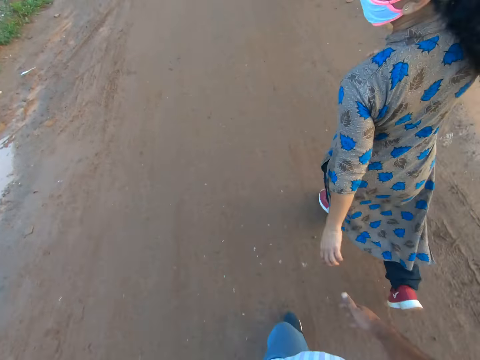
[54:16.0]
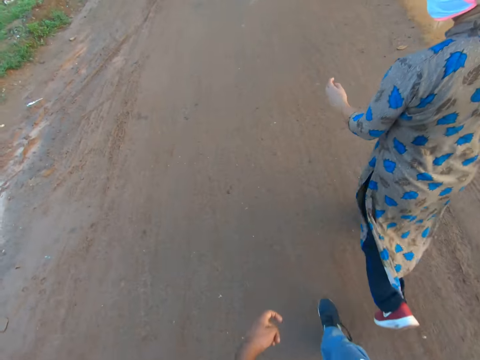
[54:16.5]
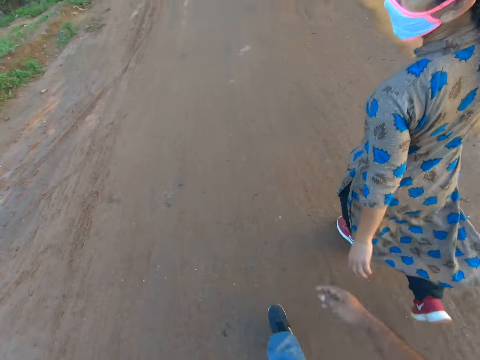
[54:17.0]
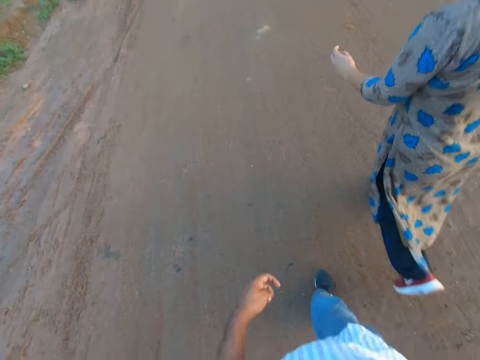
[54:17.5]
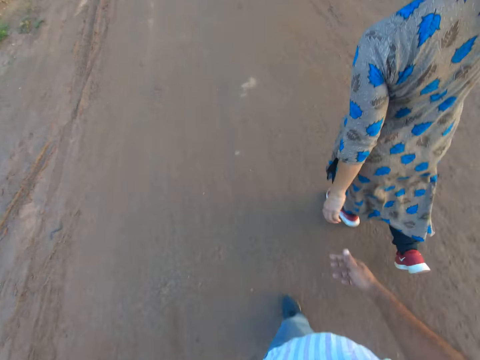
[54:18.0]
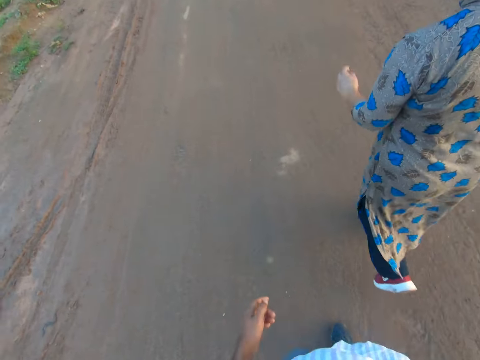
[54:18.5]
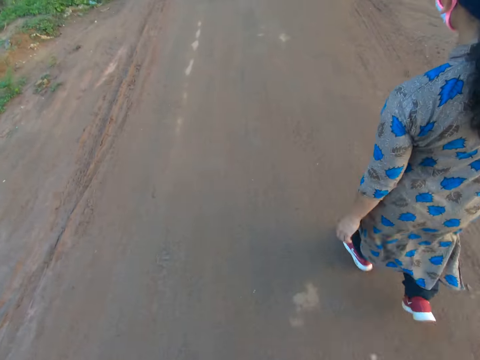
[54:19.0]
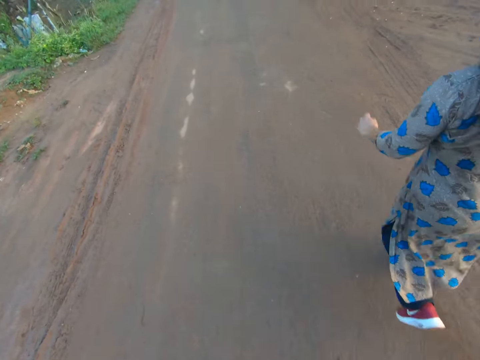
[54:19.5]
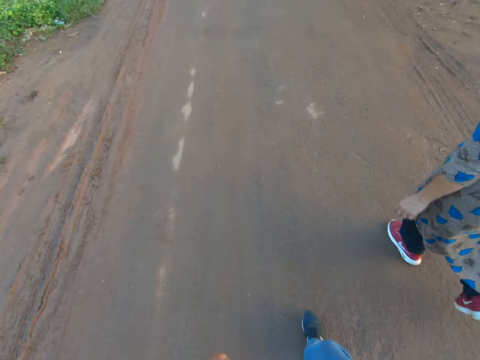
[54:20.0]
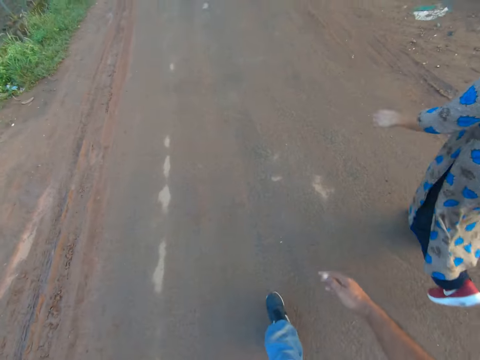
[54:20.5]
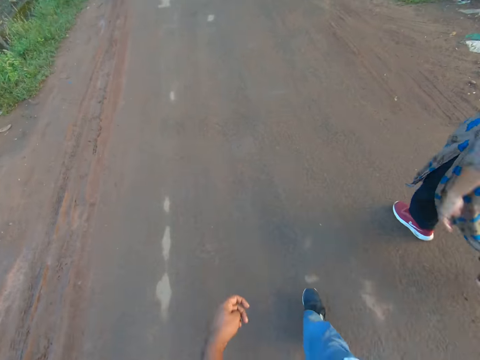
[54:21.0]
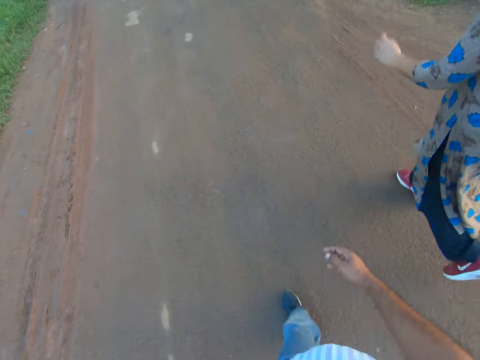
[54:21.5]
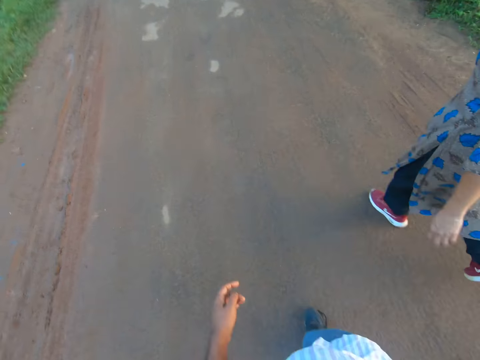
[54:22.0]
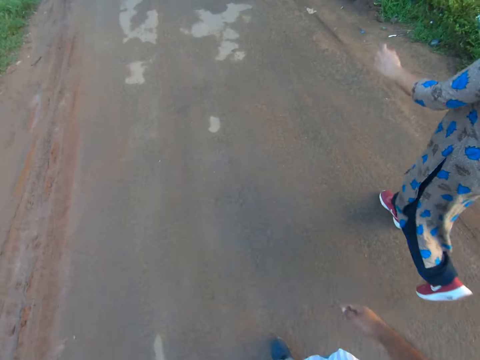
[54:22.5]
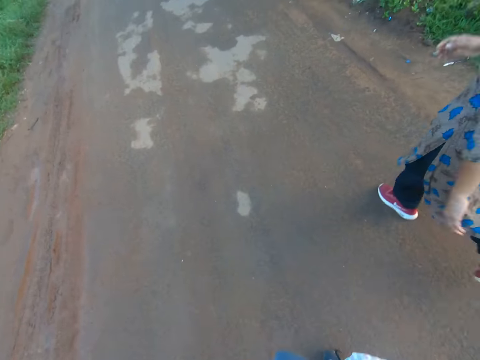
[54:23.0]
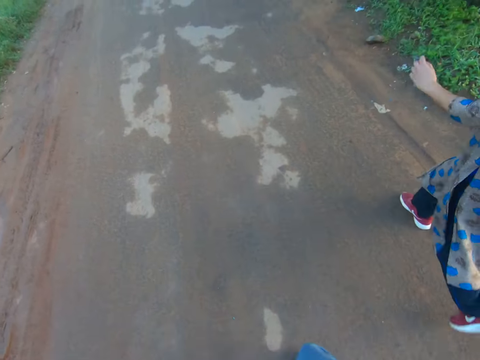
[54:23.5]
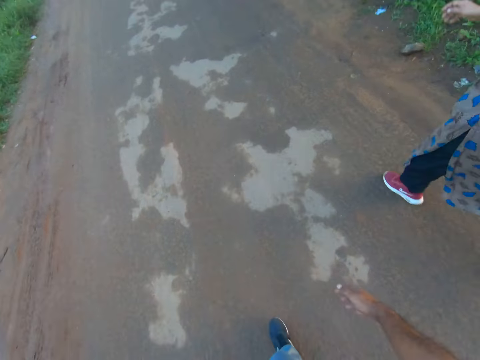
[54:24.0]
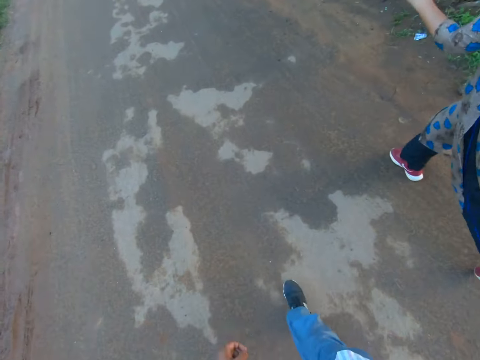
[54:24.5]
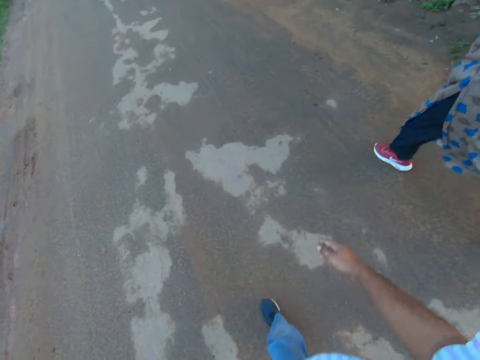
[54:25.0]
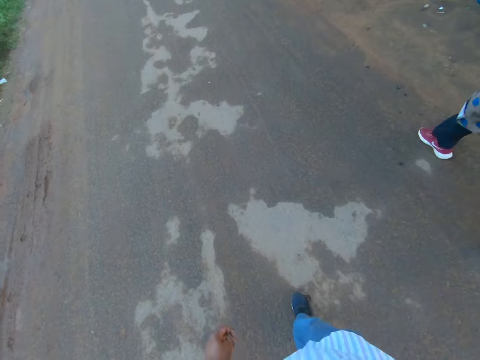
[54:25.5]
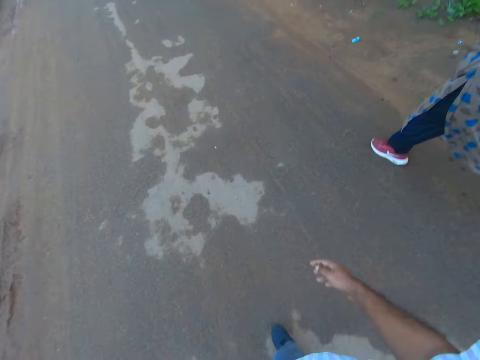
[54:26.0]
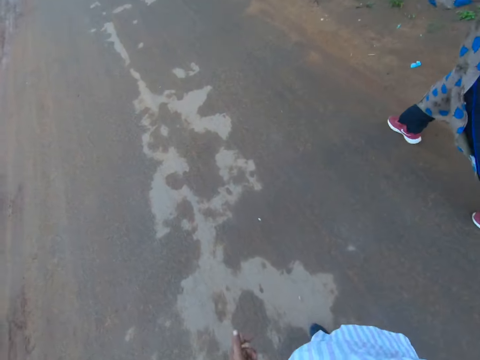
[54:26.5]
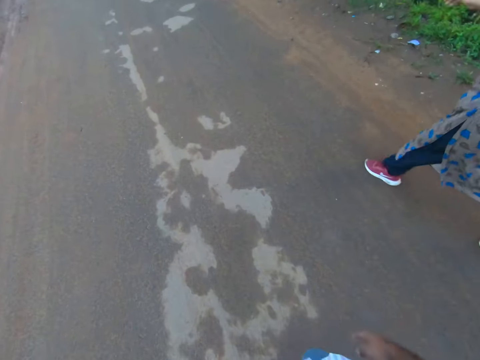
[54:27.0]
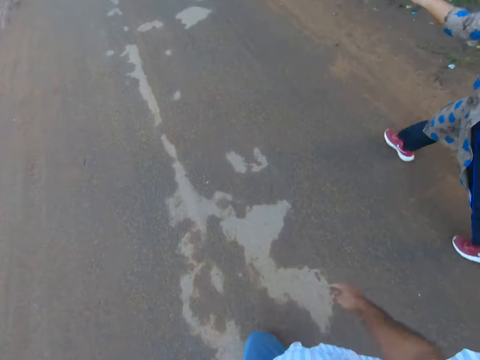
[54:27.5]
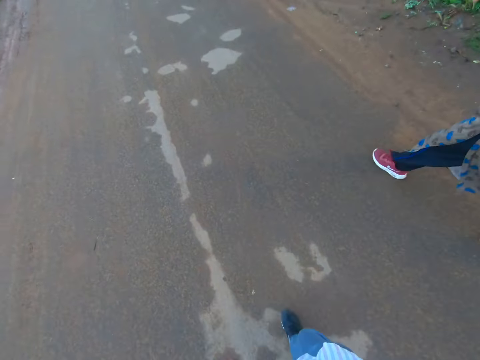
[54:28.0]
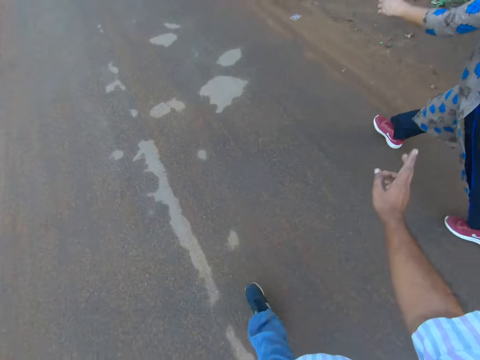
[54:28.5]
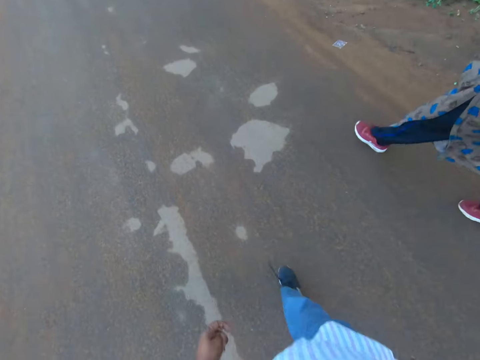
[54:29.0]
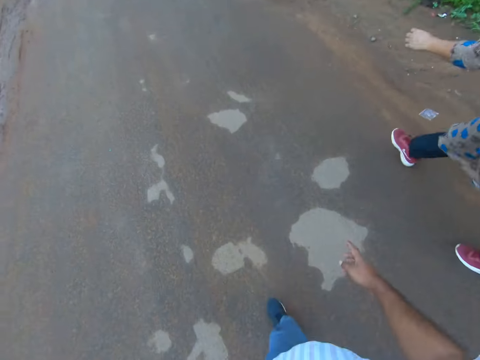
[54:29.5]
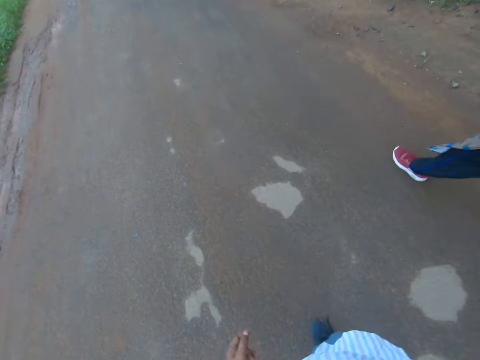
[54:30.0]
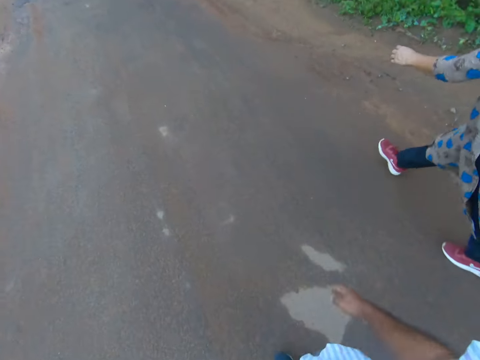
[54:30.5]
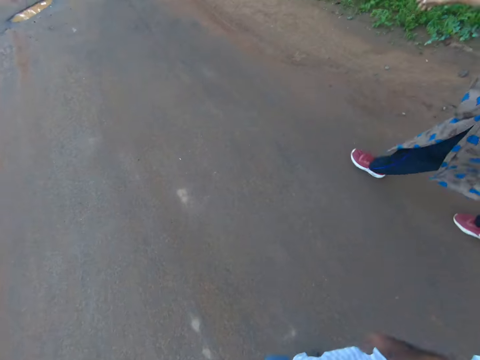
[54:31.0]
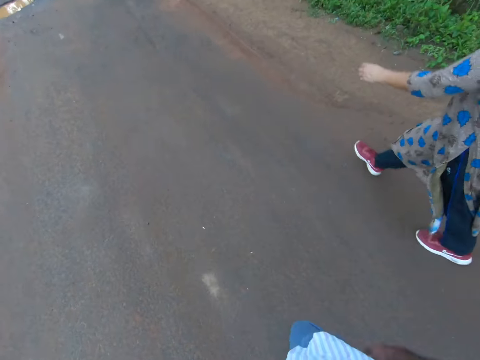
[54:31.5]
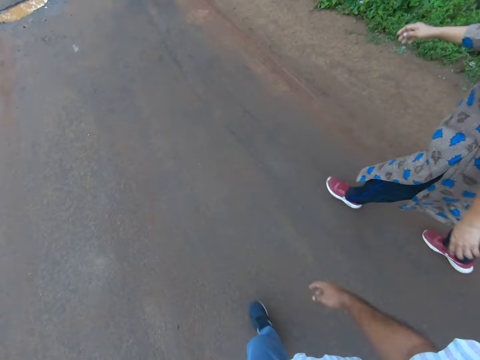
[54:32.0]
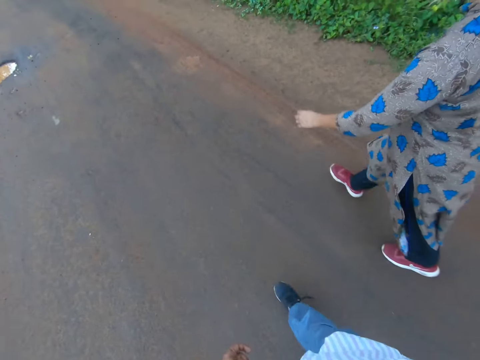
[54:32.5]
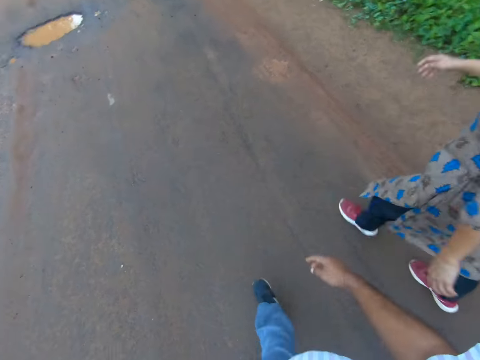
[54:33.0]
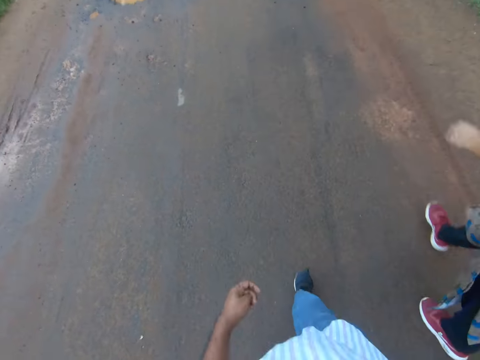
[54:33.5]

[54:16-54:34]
The woman turns her face toward the left. The woman turns her face forward. The camera wearer raises his right hand. He drops his right hand.

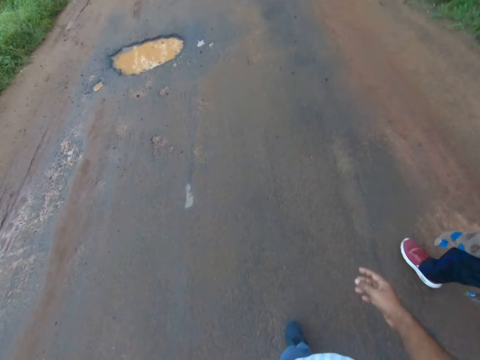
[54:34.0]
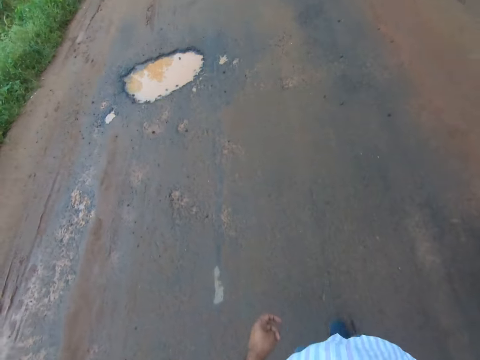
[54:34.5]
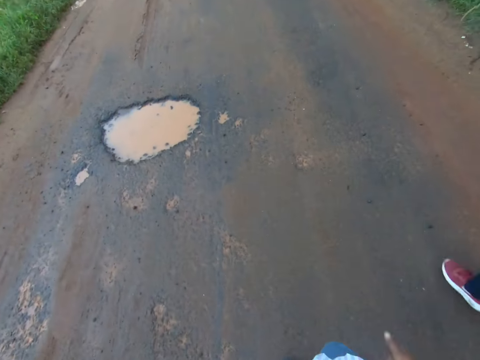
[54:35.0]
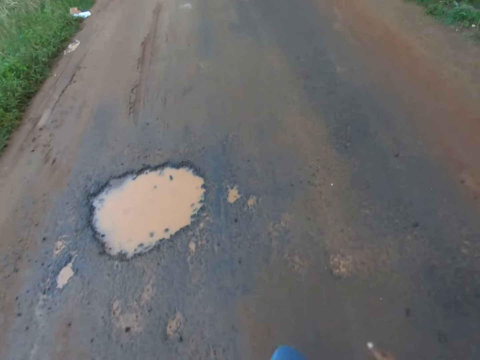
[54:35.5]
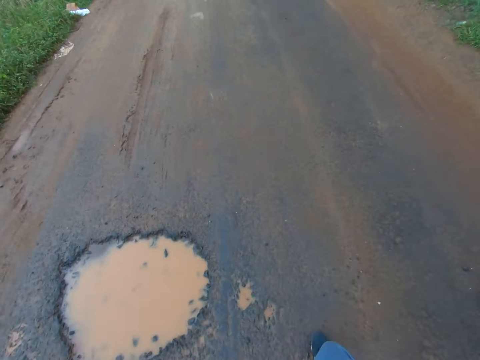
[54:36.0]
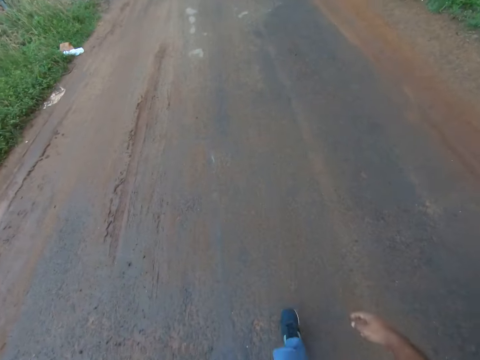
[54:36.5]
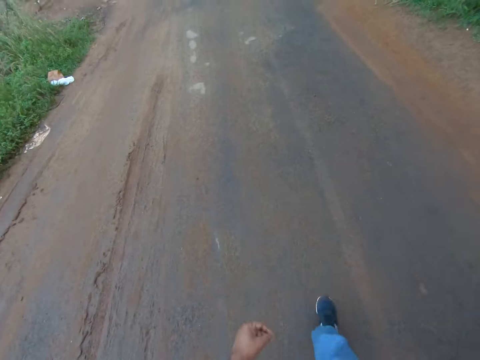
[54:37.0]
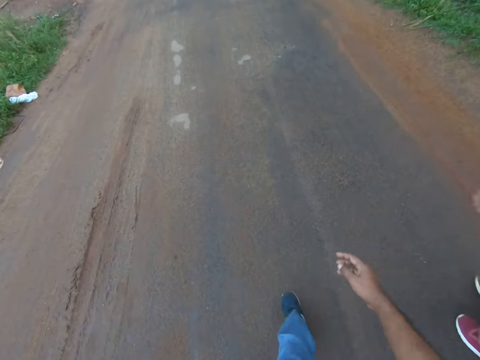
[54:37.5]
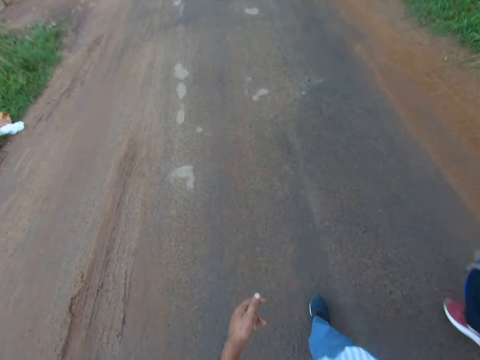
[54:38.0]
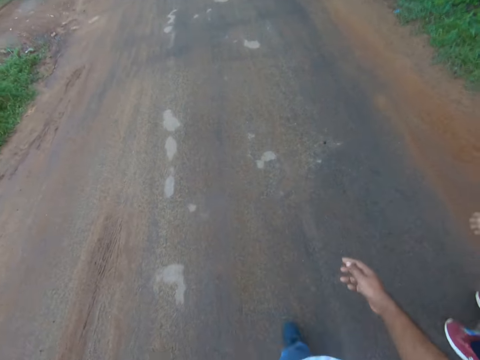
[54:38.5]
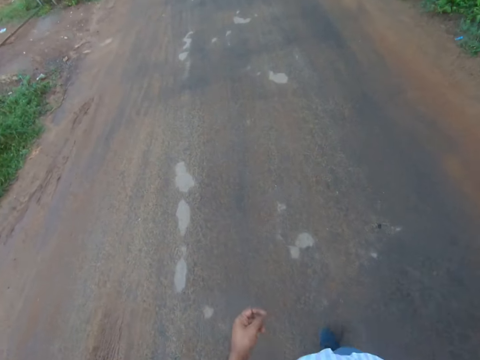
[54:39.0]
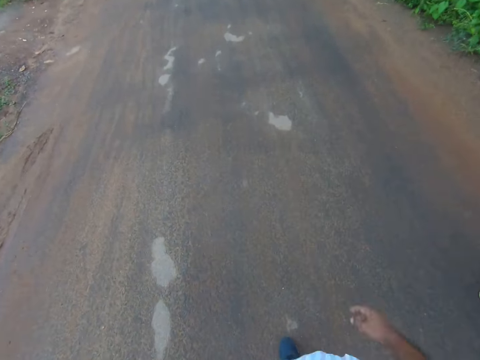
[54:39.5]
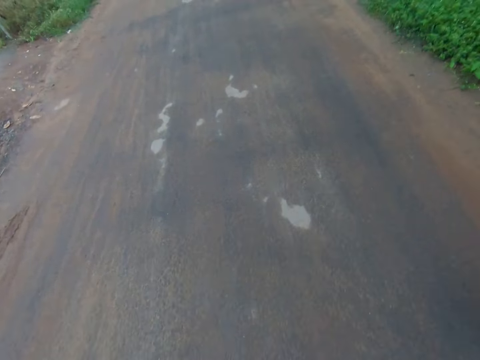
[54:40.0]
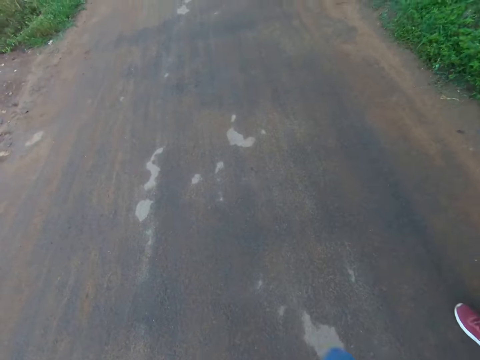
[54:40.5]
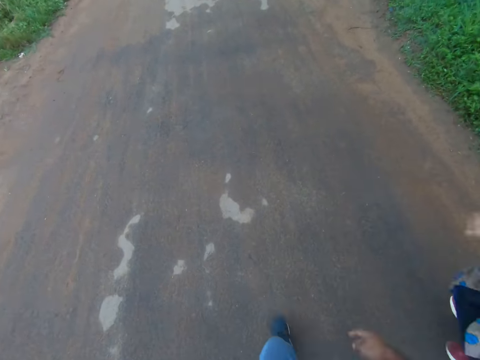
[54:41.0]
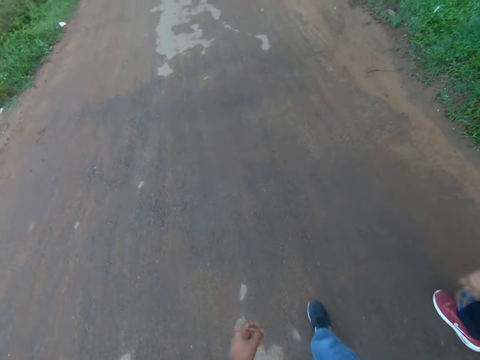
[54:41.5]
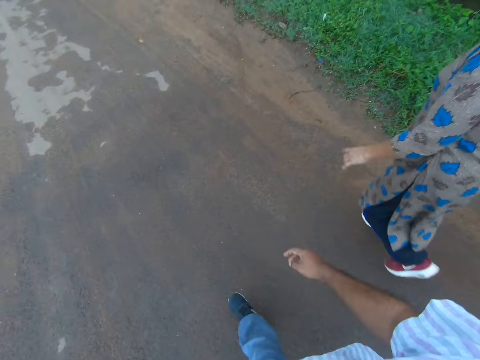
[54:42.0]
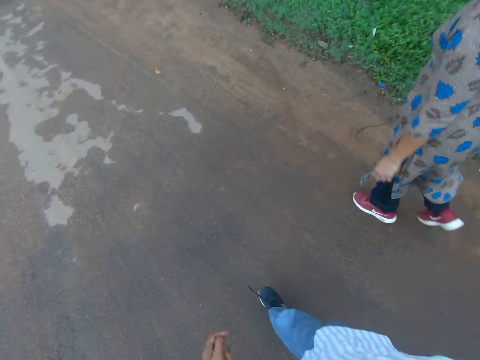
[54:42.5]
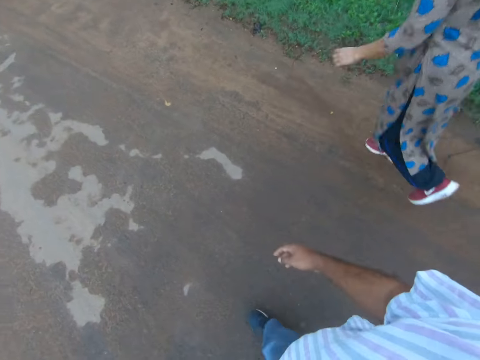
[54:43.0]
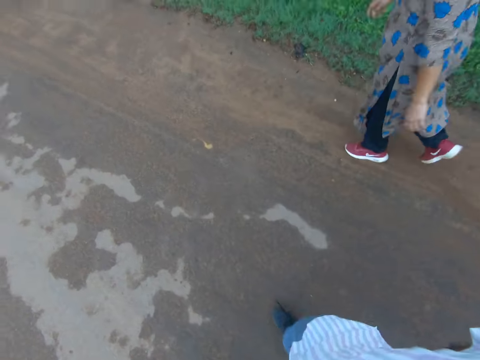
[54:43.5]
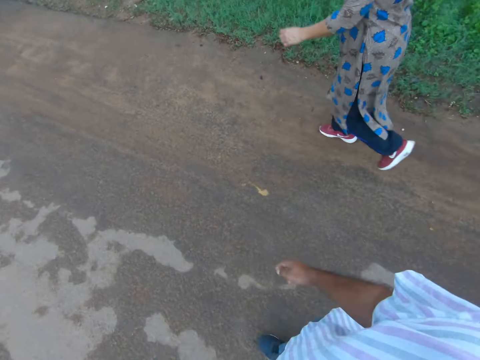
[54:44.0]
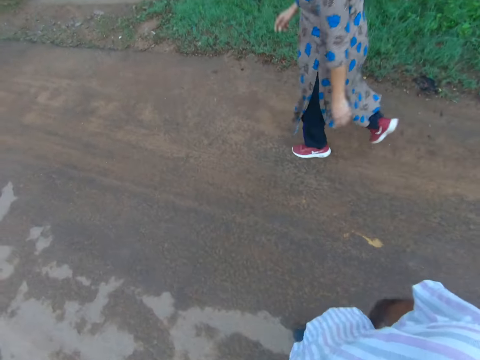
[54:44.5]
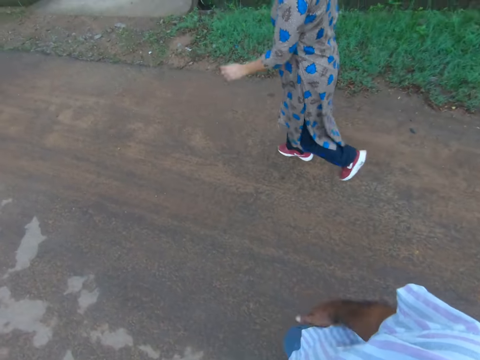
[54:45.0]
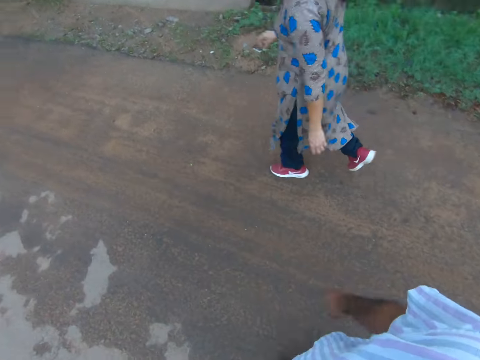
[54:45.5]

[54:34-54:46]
The camera wearer turns right.
